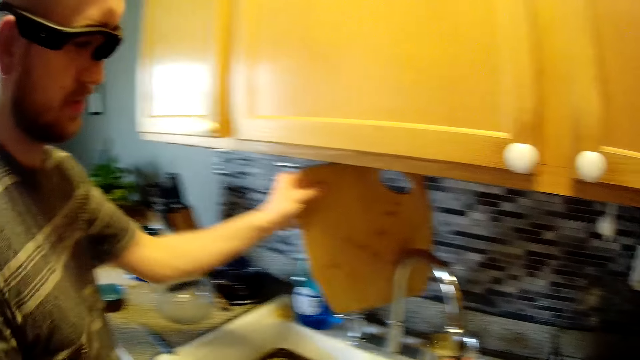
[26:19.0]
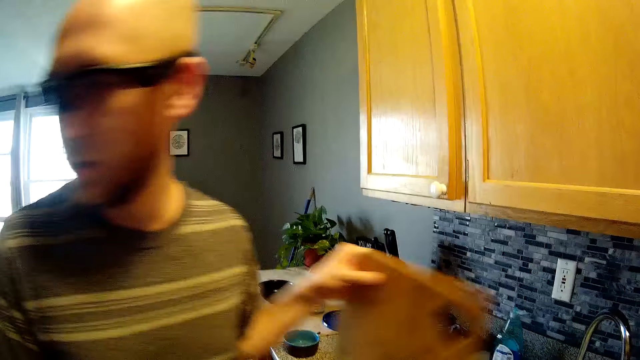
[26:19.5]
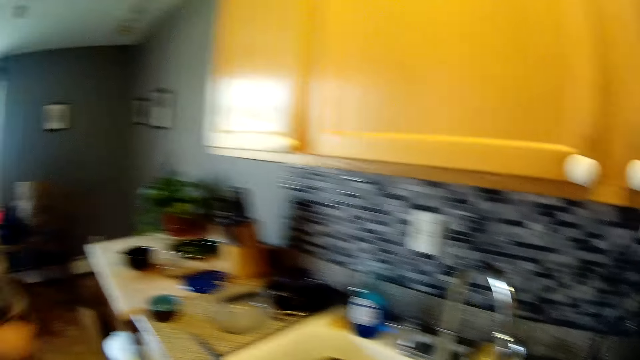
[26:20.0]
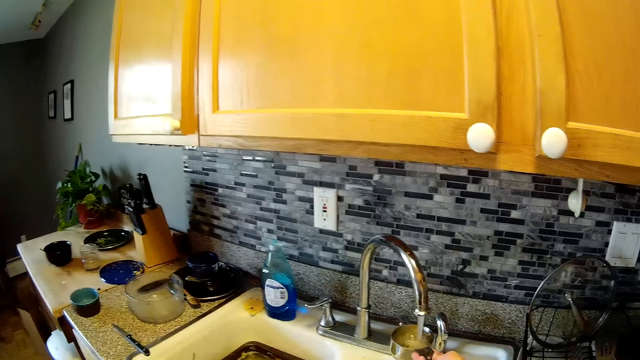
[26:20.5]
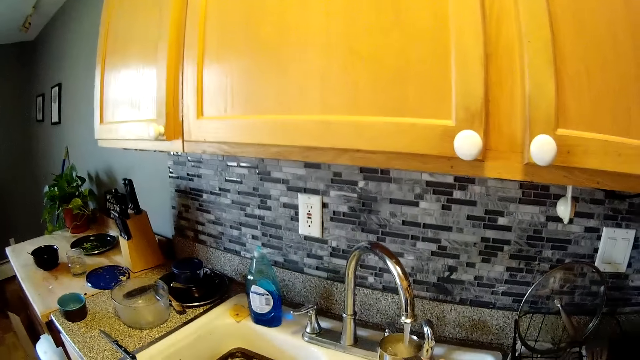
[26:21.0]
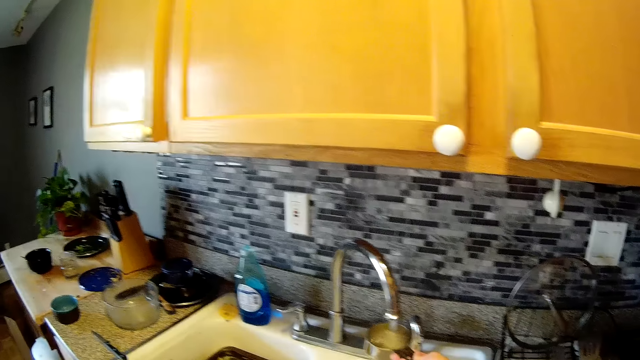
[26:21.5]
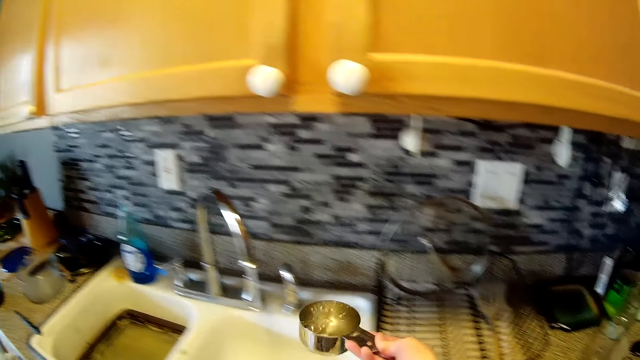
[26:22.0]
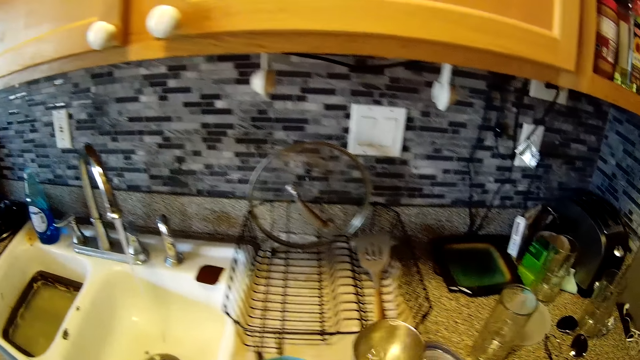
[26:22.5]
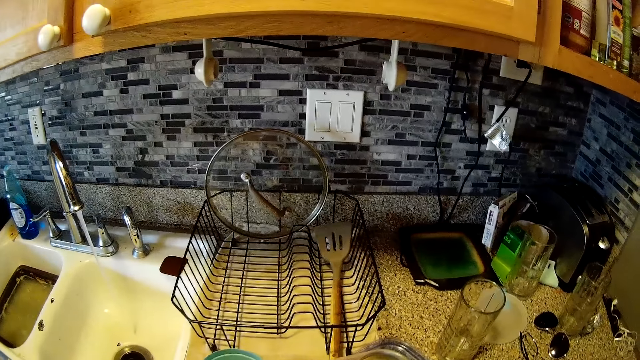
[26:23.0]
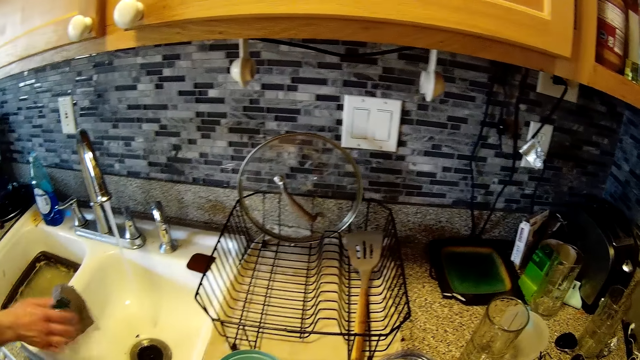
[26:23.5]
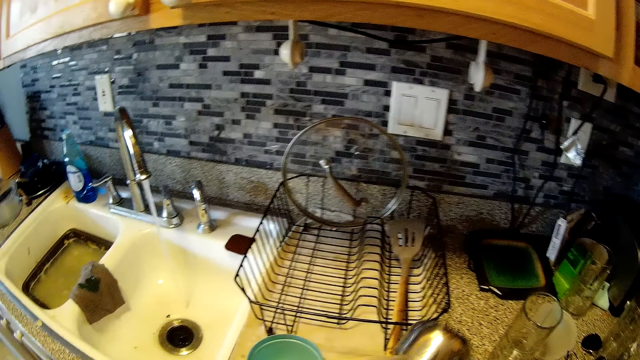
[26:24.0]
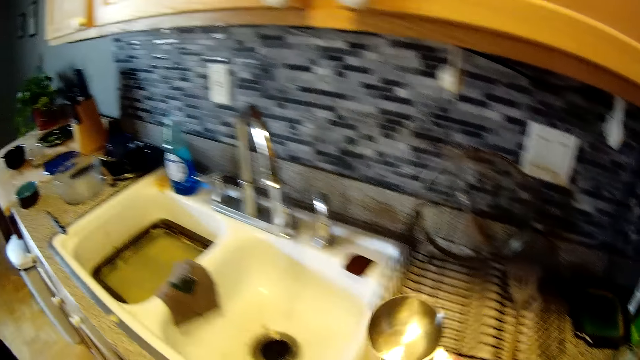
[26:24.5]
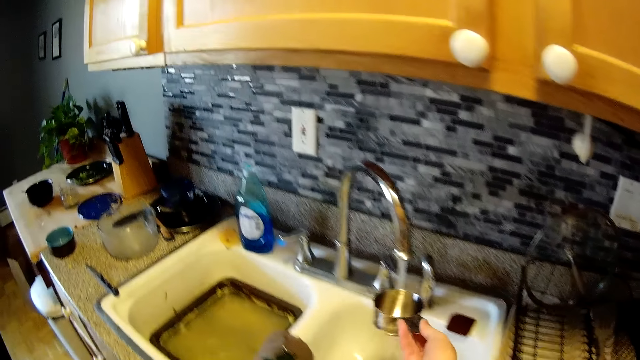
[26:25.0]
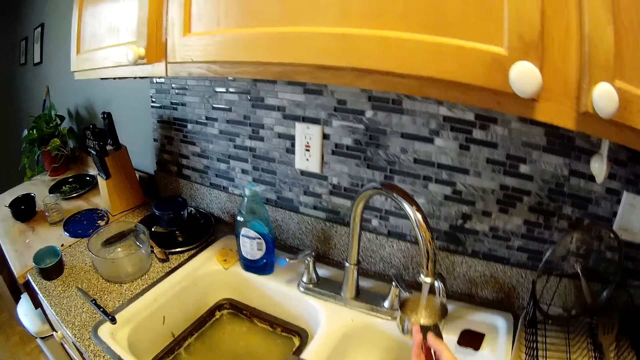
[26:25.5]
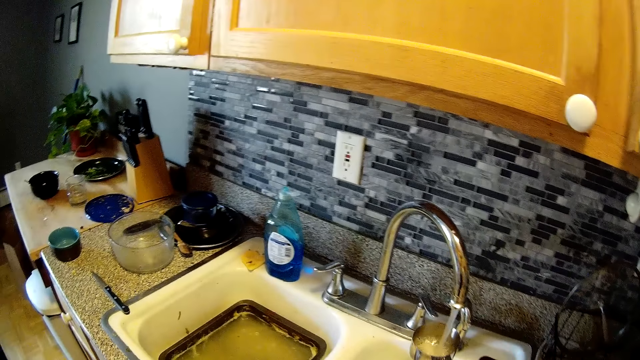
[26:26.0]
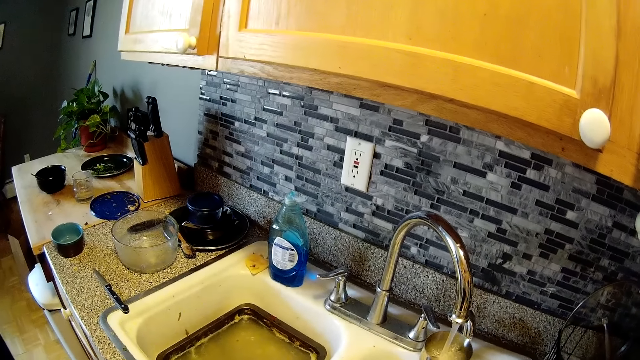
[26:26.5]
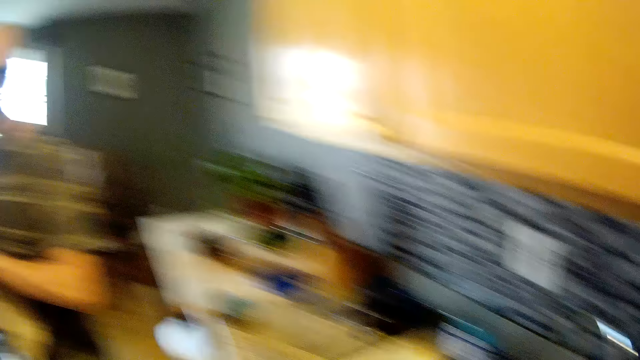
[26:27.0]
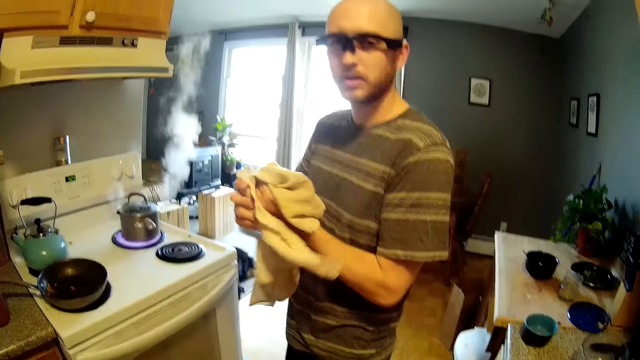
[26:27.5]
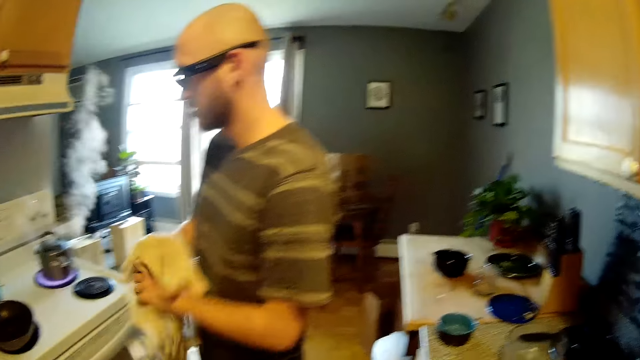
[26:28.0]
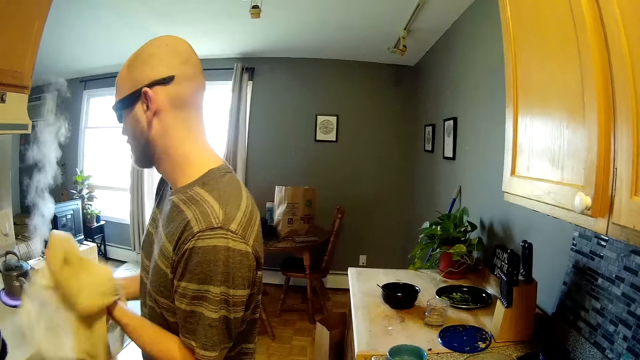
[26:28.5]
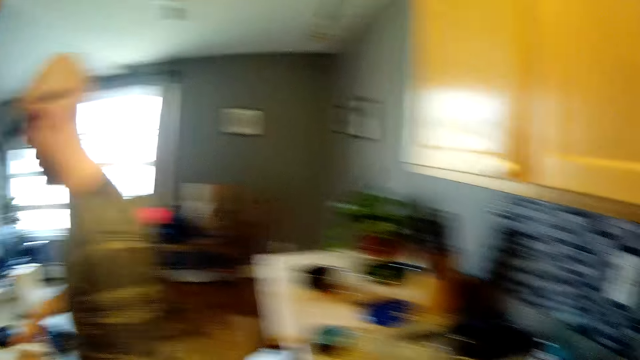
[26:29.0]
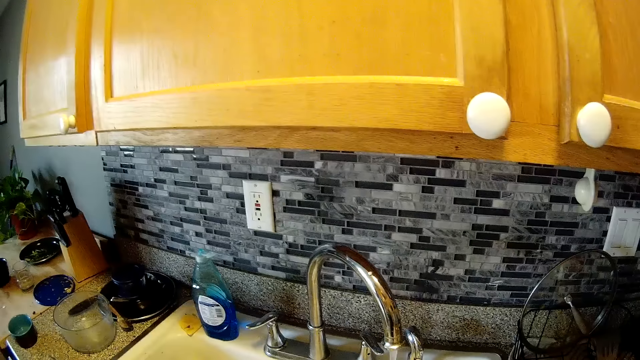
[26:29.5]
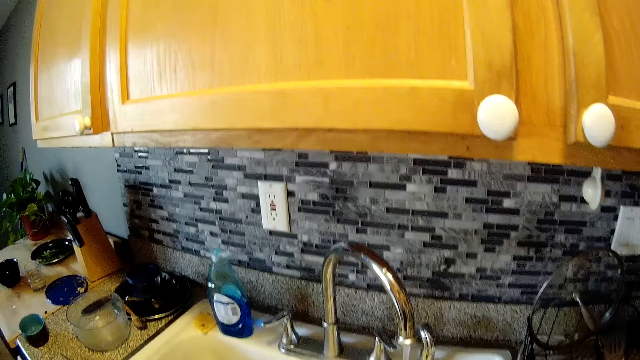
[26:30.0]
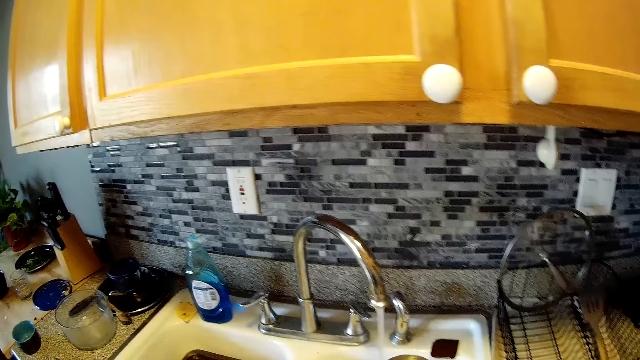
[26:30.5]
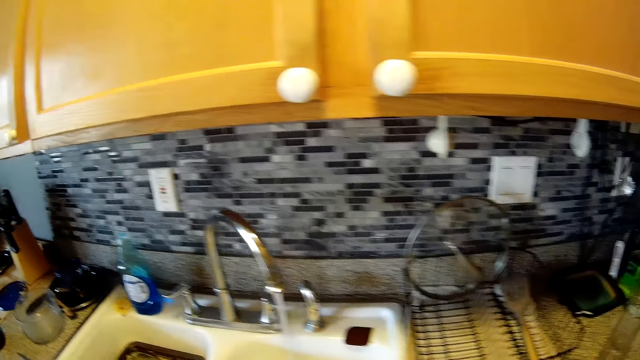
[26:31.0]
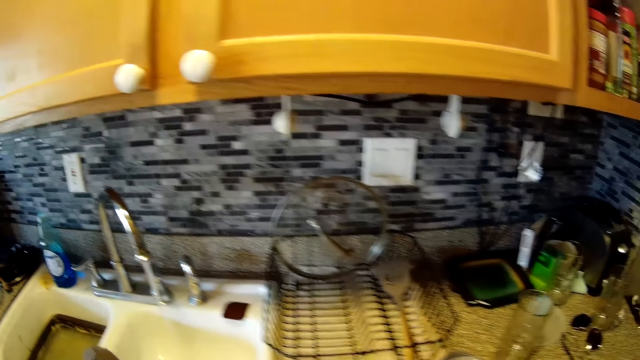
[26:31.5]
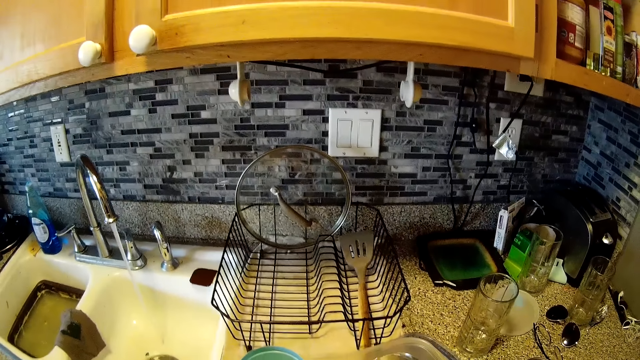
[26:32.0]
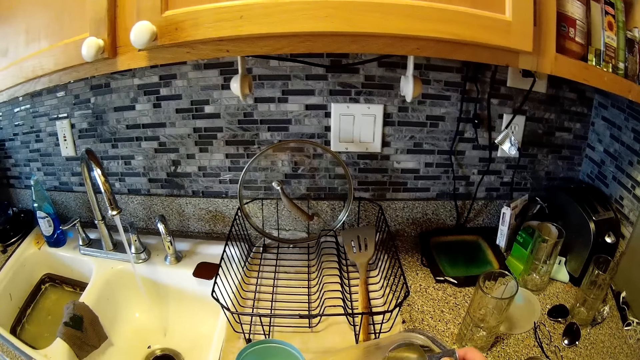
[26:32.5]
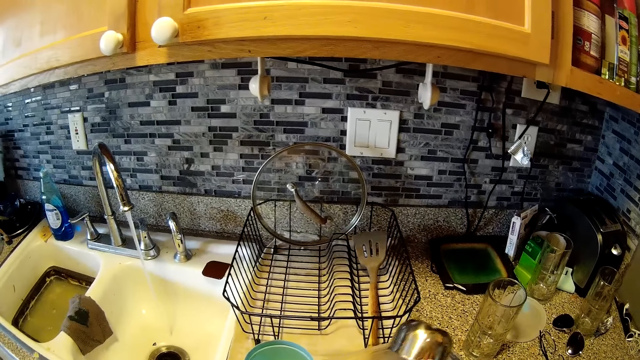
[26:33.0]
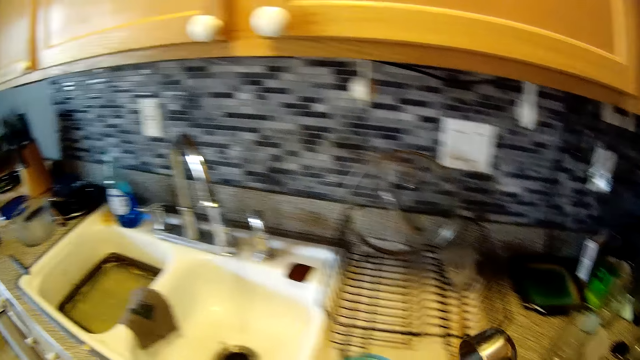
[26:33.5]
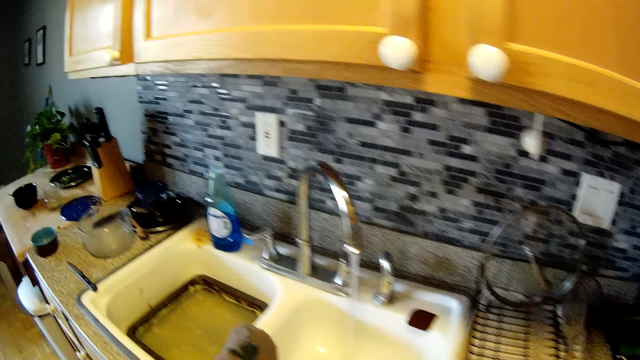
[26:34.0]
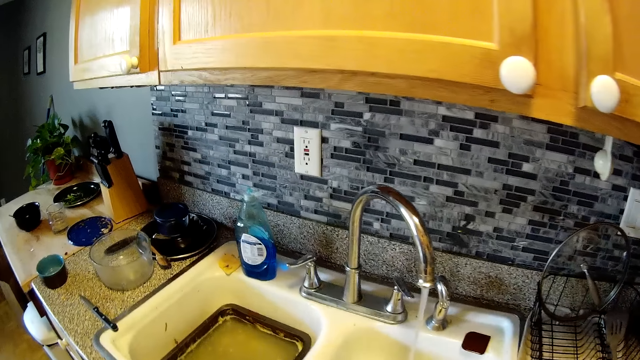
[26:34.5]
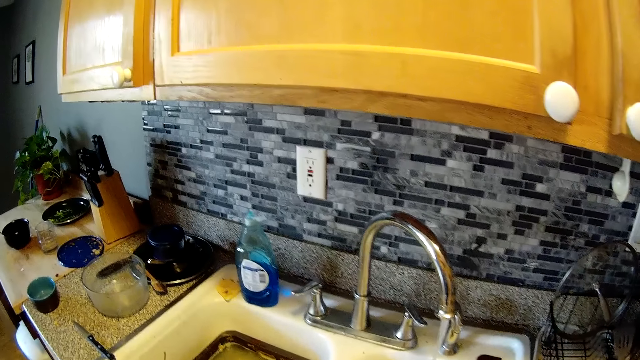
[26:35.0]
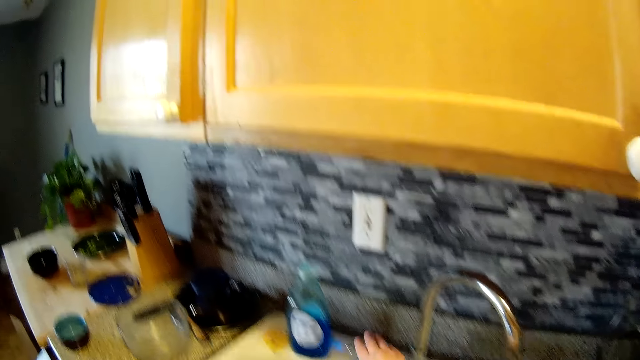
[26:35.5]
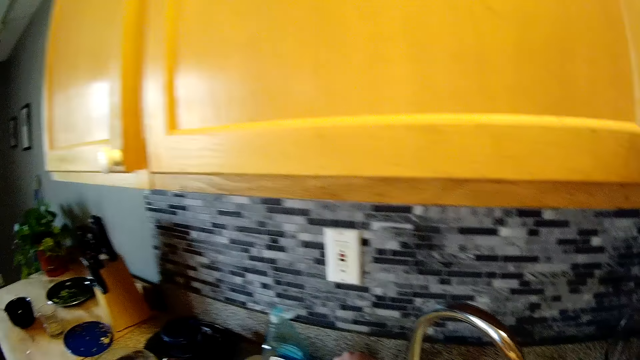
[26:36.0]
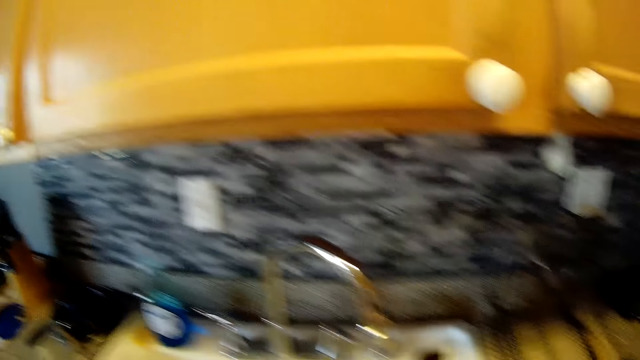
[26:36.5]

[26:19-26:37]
The camera wearer removes the scoop or measuring spoon from the tap. She pours the water in the measuring spoon into the plate on the kitchen countertop. The man drops the piece of cloth in his right hand on the border of the kitchen sink. The camera wearer fetches water from the tap with the measuring spoon in her right hand. She looks at the man. The man wipes his hands with the piece of cloth. The camera wearer removes the scoop from the tap. She pours the water in the measuring spoon into the plate on the kitchen countertop. She puts the scoop on the sink. She turns off the tap.

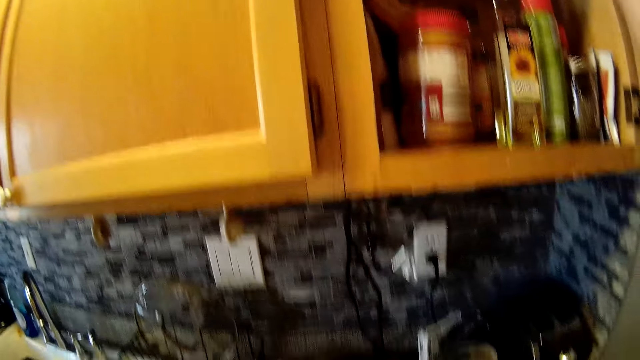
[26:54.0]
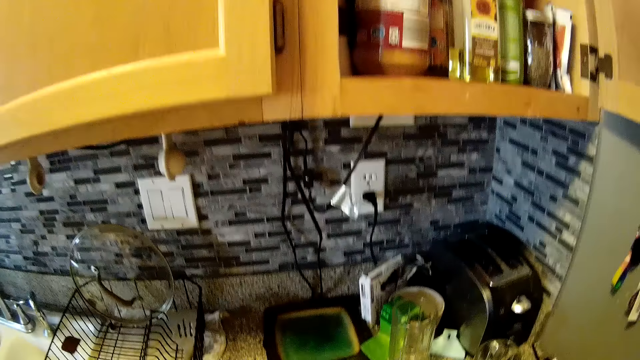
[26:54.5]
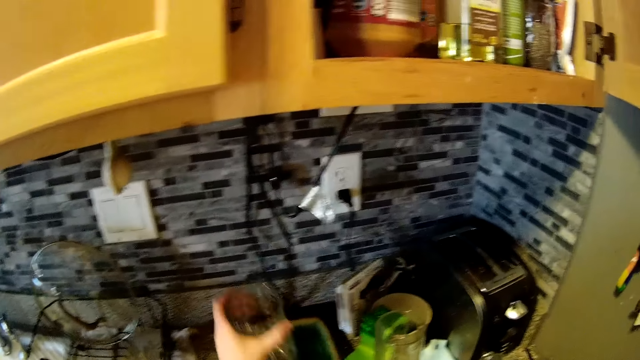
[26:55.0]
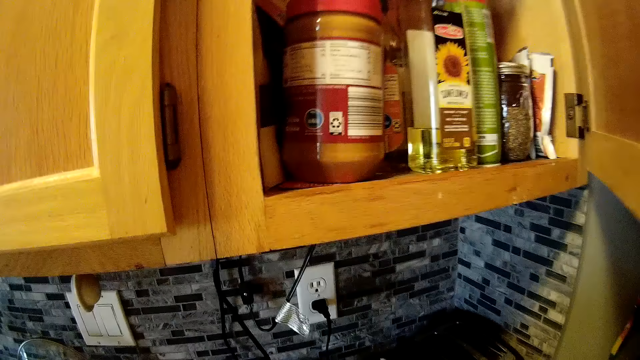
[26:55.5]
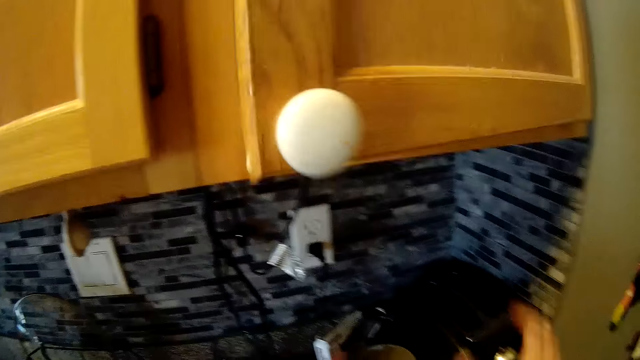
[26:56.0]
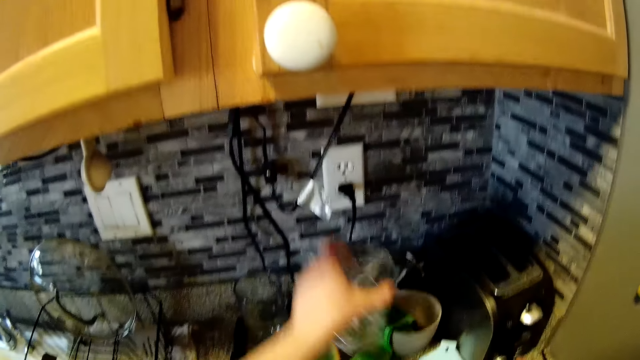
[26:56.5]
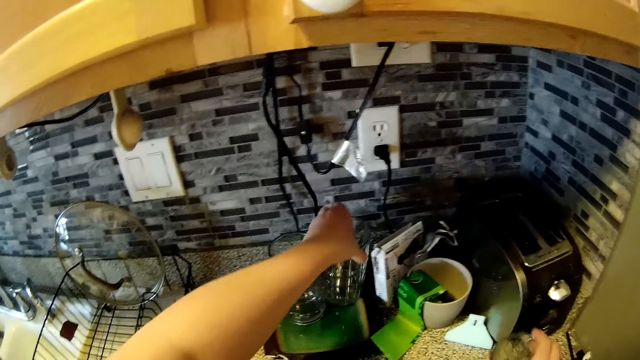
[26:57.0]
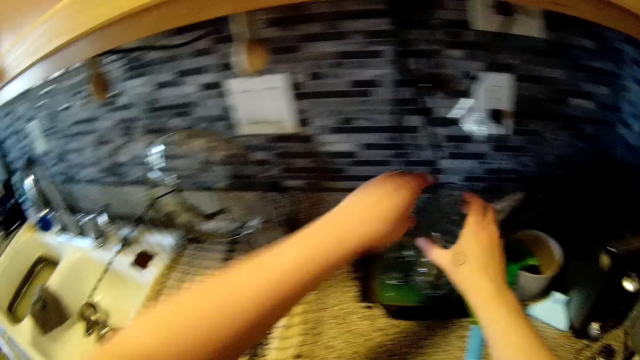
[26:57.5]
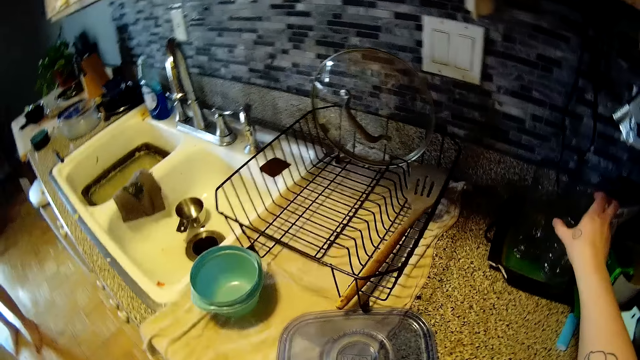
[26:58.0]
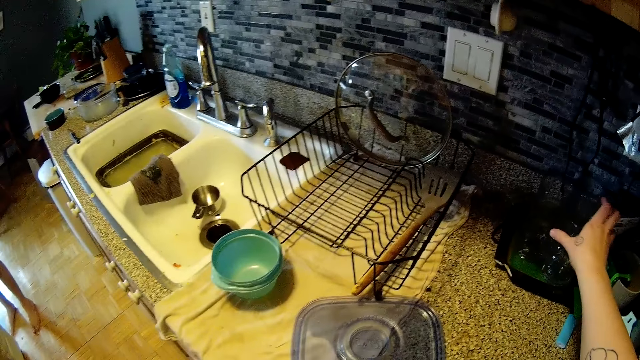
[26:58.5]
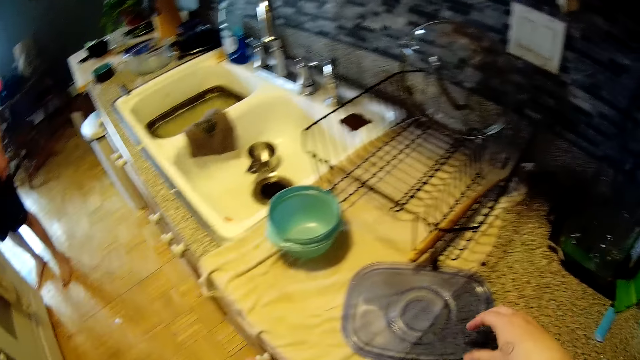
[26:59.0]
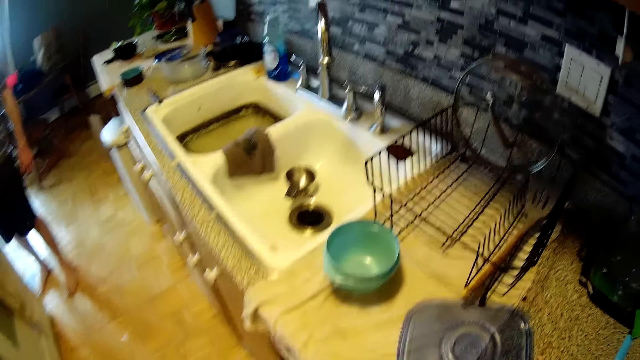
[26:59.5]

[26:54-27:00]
The camera wearer puts the glass down. She closes the cabinet door with her right hand. She places two glass cups into a cup holder with her hands. She picks up the glass. She picks up the glass with her right hand. She puts down the glass. She picks up the lid cover.
